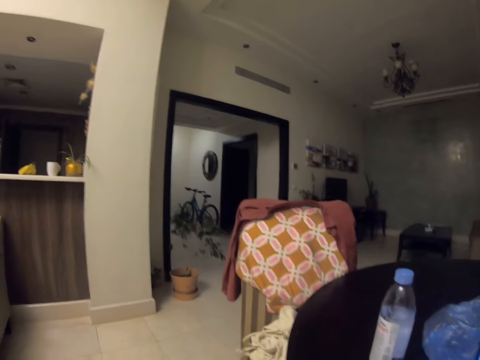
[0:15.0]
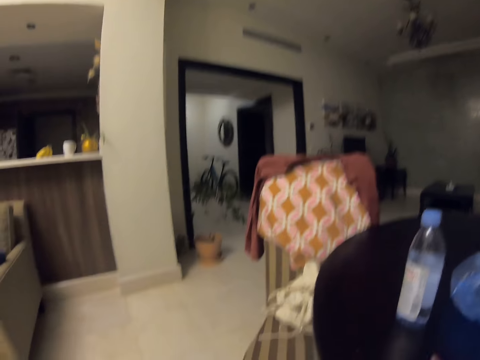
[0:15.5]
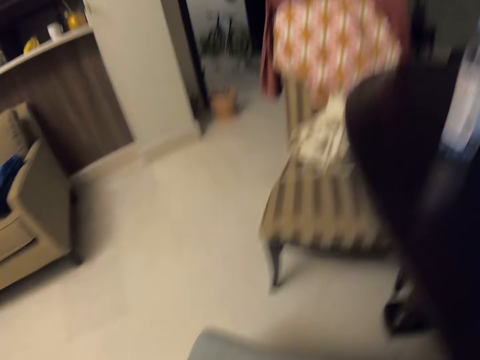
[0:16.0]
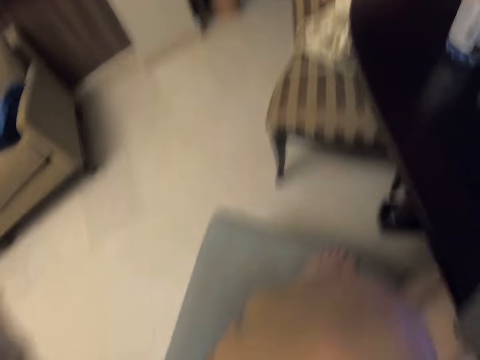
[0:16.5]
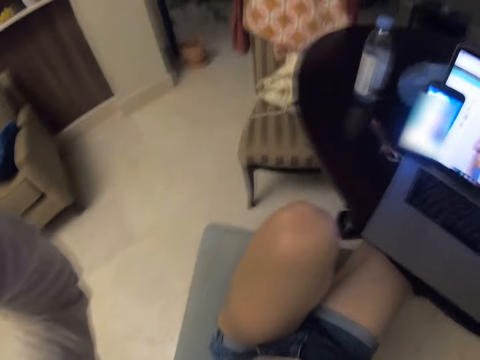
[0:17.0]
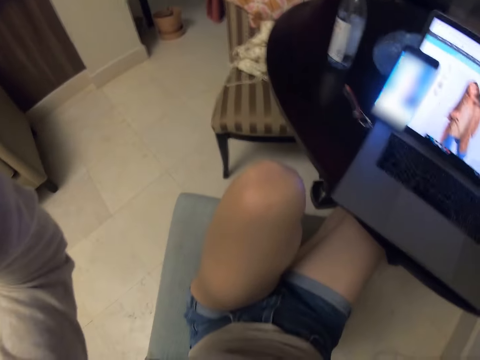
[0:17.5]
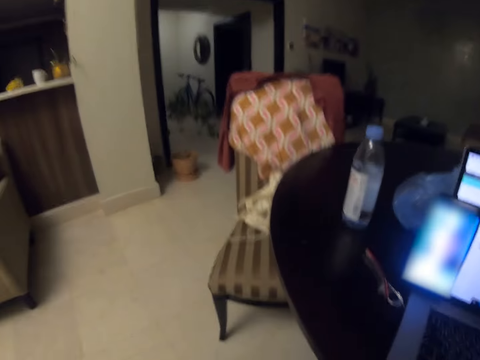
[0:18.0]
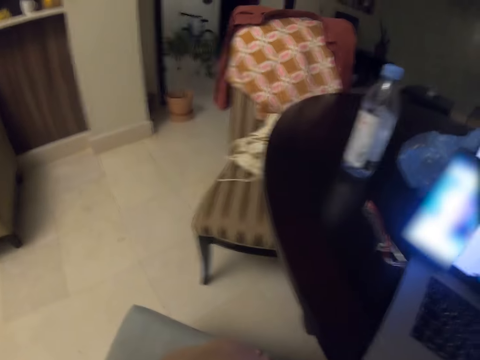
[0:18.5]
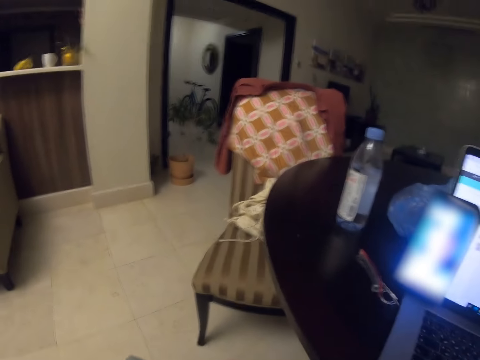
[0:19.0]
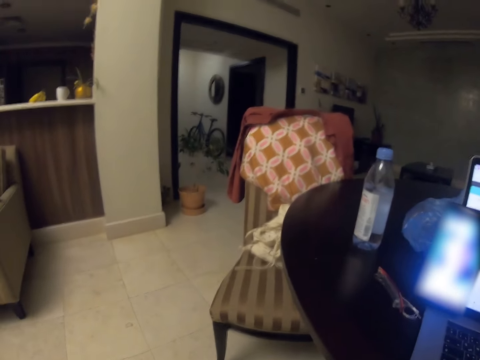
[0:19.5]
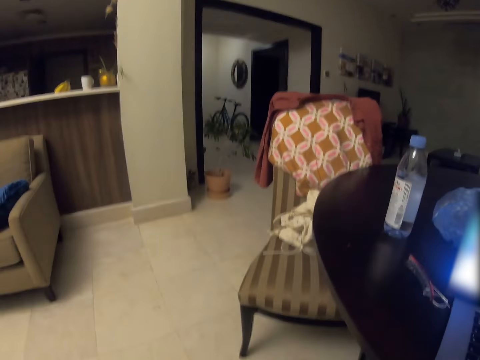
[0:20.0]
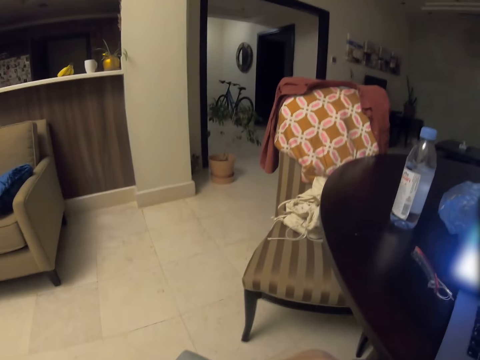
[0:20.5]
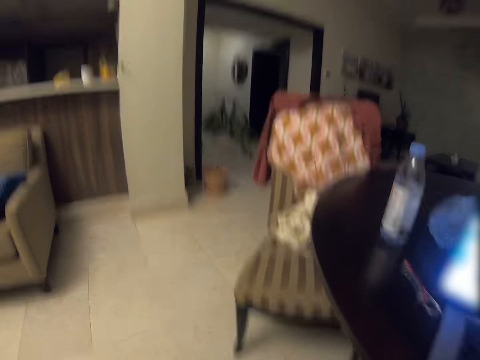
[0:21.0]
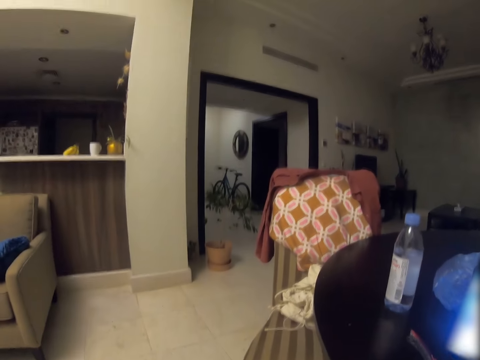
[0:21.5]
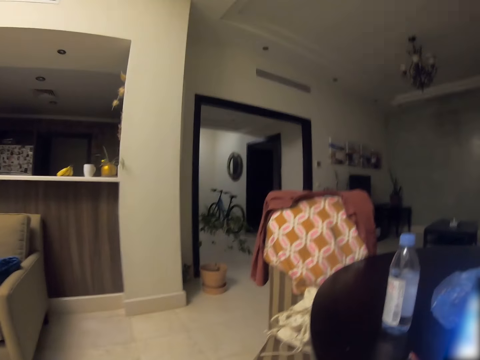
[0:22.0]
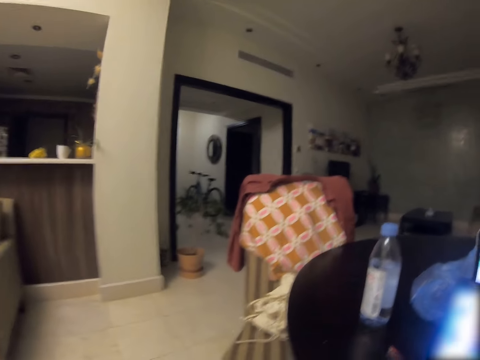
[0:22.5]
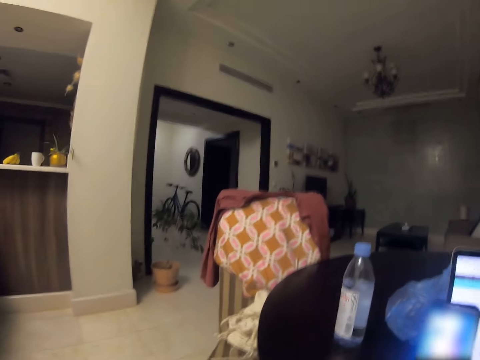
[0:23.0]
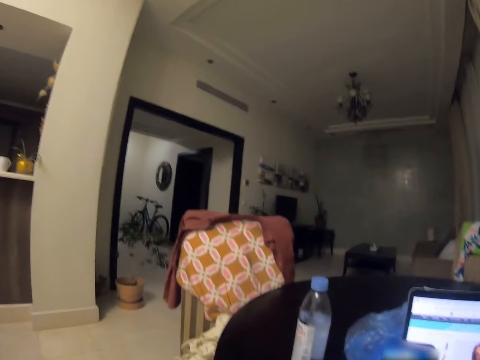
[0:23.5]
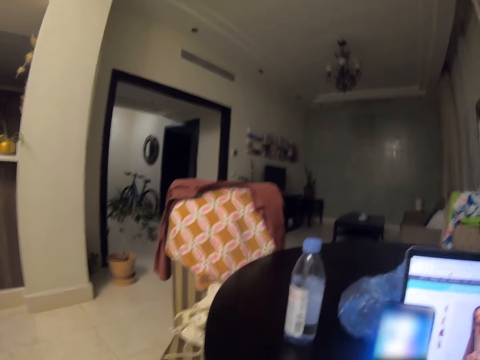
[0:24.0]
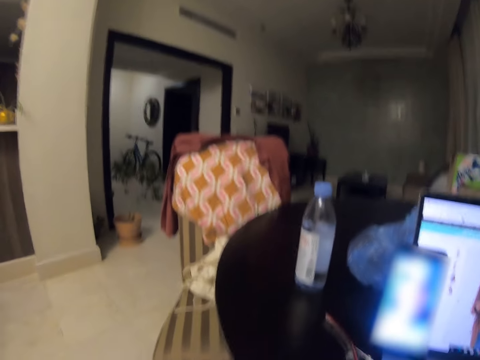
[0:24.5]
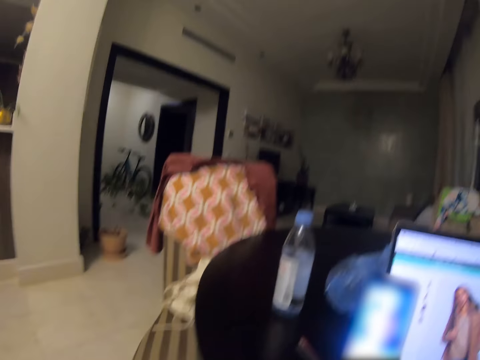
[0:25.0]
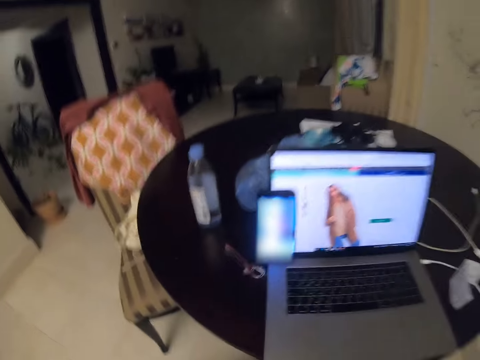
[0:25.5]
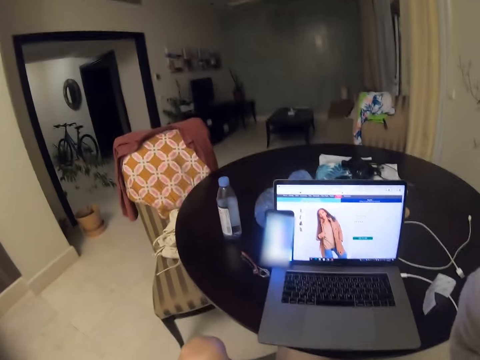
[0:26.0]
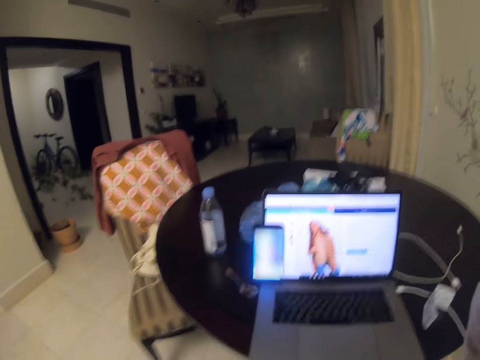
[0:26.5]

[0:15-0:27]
The camera wearer sits down. She adjusts the camera. She converses with a man. She lifts her hands towards the head.

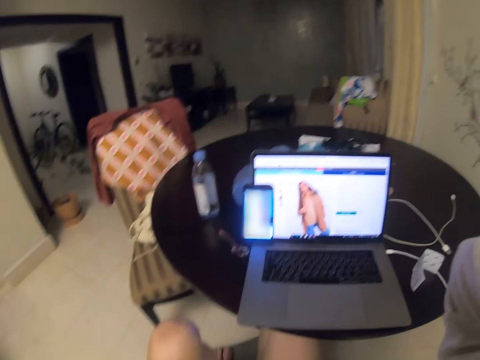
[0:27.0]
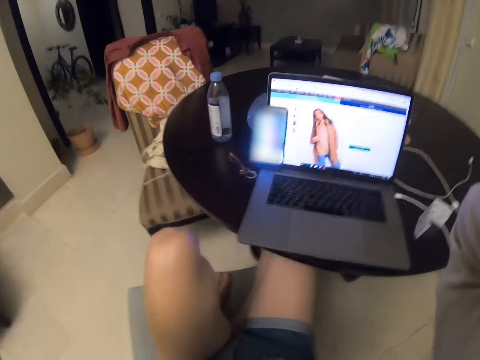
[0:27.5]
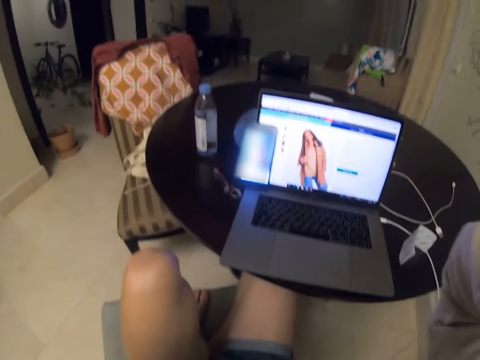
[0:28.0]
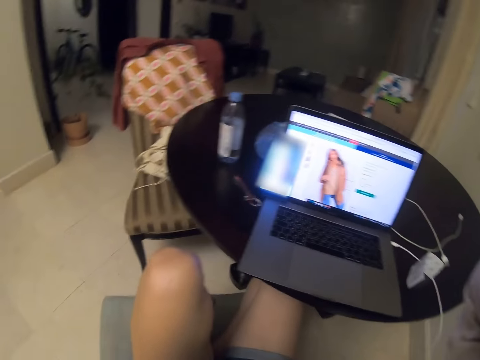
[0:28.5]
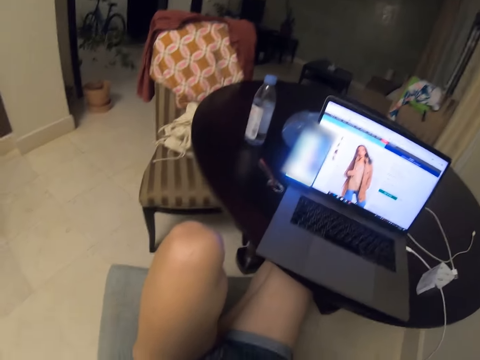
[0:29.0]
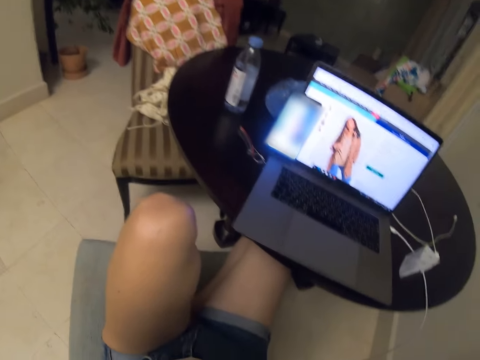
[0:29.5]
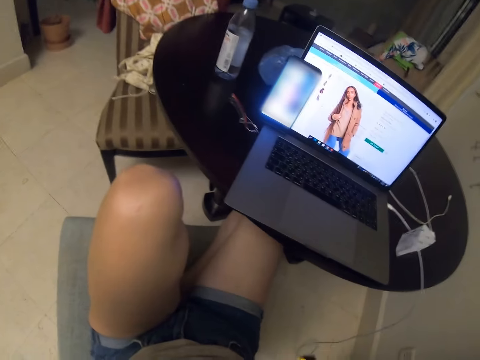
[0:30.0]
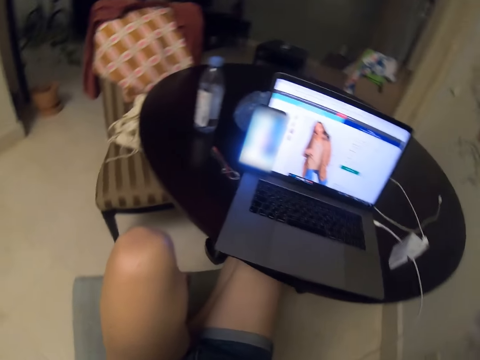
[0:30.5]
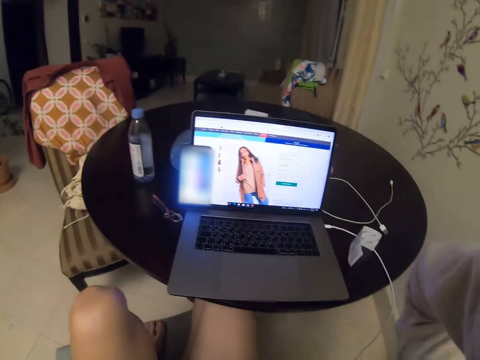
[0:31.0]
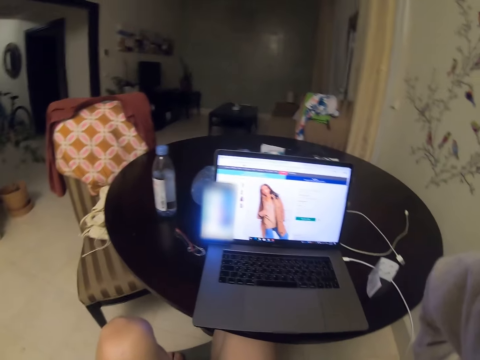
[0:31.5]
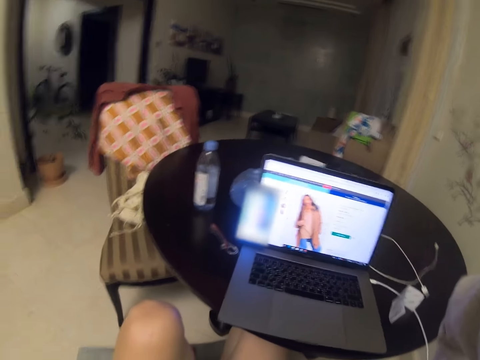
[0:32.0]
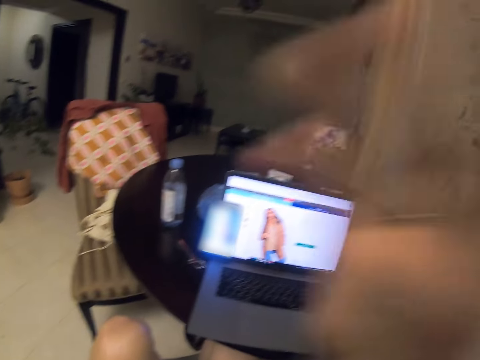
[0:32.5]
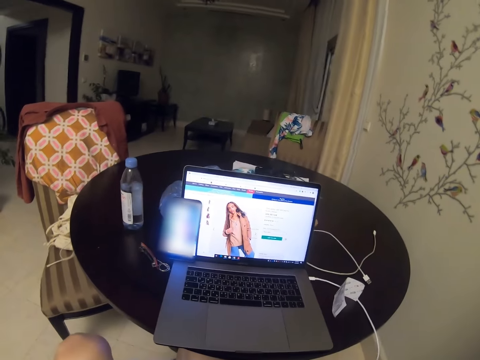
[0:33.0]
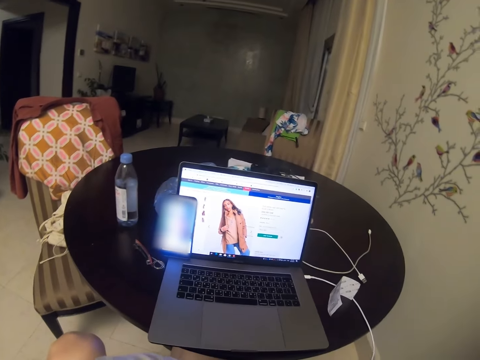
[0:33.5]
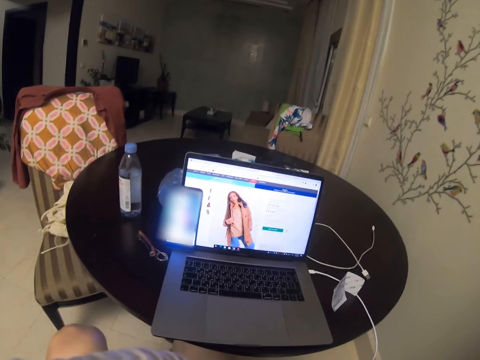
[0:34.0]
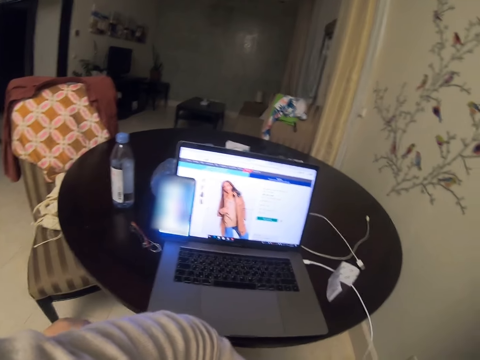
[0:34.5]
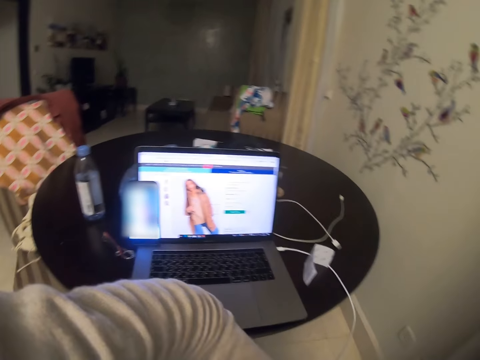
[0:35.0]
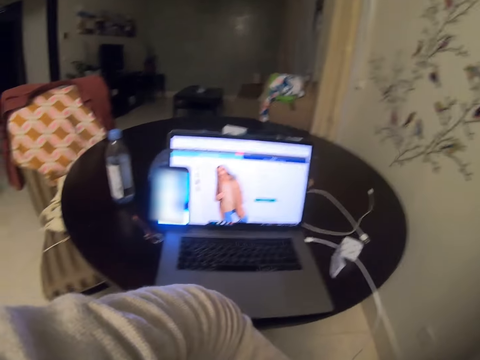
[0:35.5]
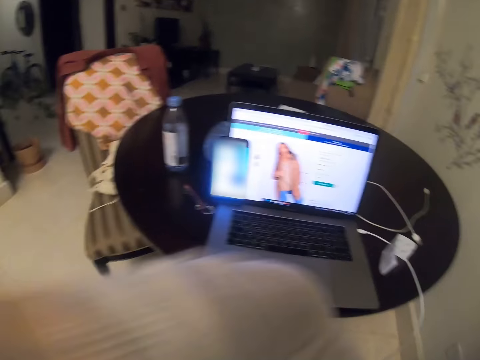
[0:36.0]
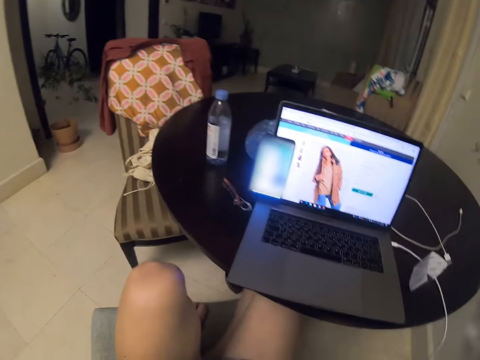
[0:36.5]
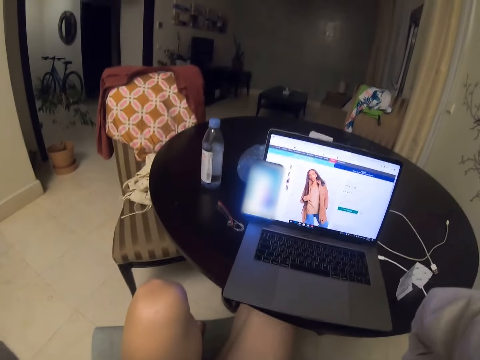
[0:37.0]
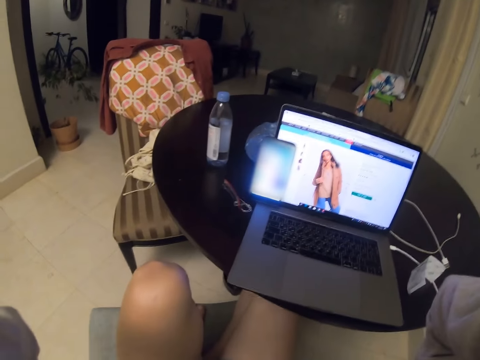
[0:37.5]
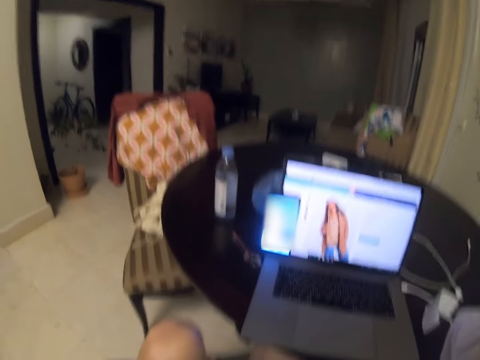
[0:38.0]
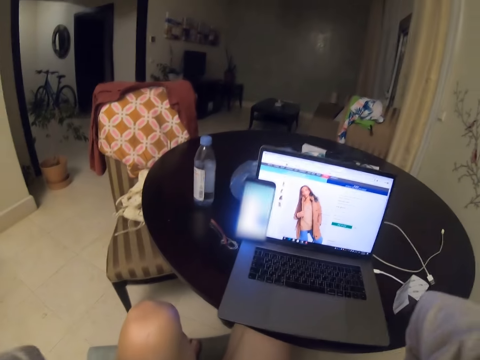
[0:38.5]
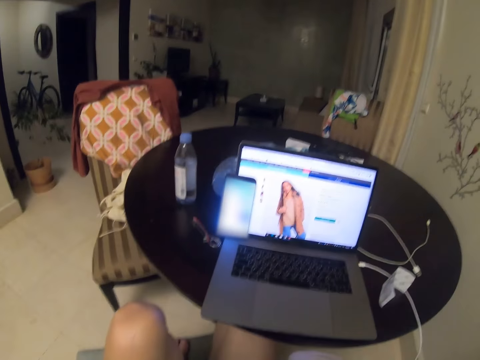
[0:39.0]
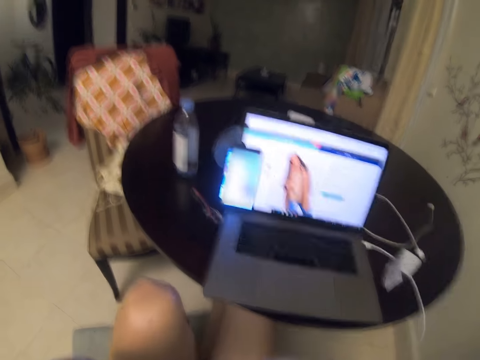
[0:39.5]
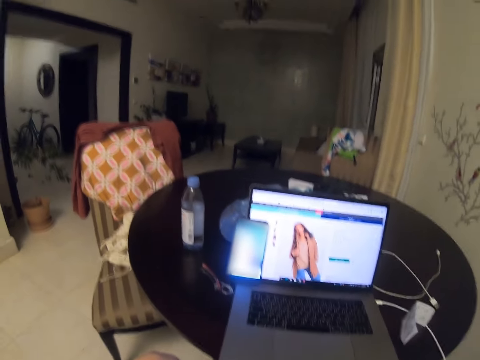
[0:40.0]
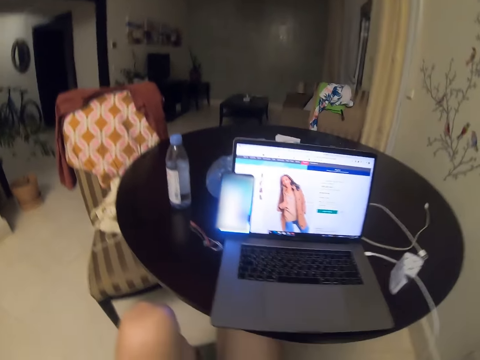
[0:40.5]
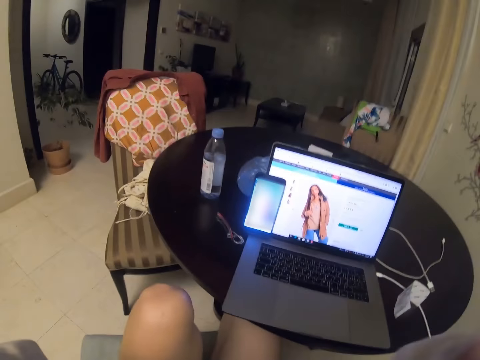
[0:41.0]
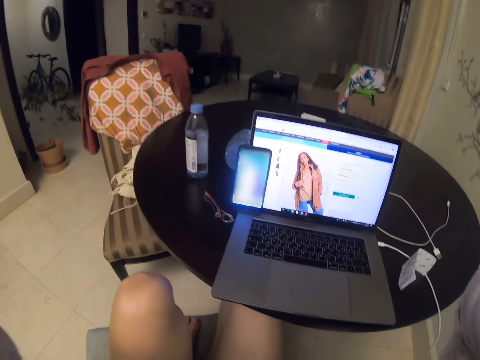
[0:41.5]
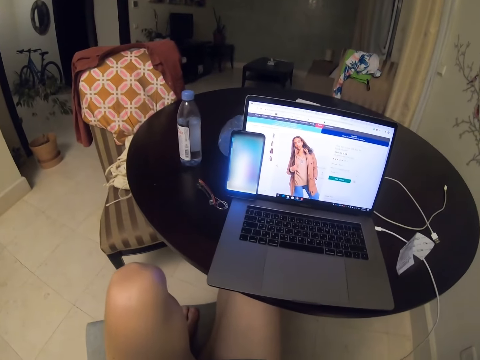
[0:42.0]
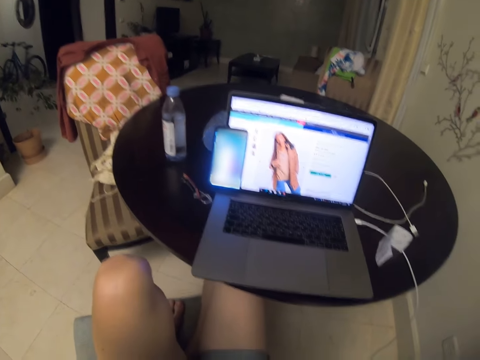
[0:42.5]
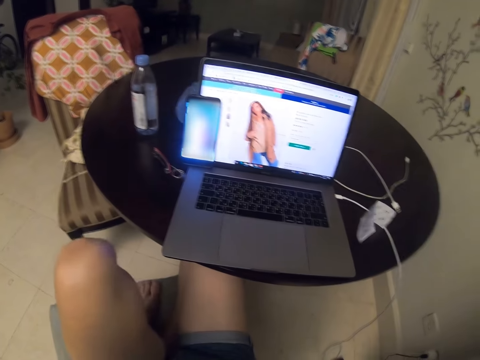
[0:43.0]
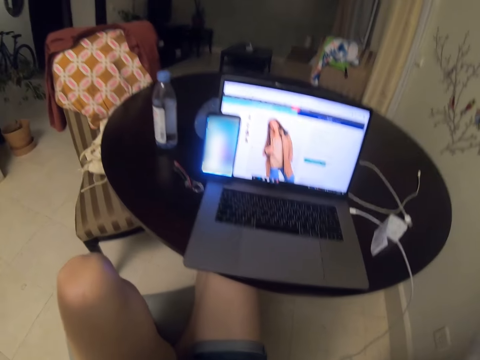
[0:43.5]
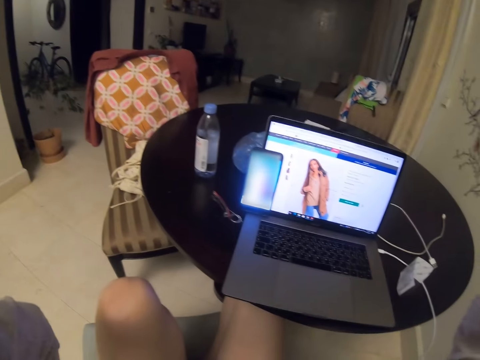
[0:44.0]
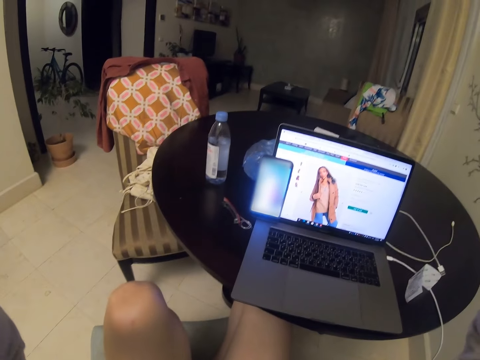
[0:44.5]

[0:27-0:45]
The camera wearer adjusts the camera. She converses with a man. She fixes something using her right hand. She adjusts the camera. She converses with the man.
